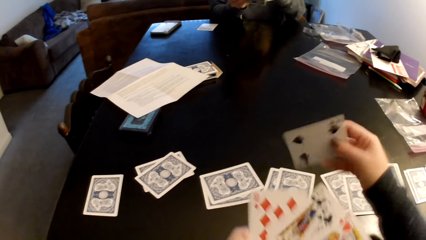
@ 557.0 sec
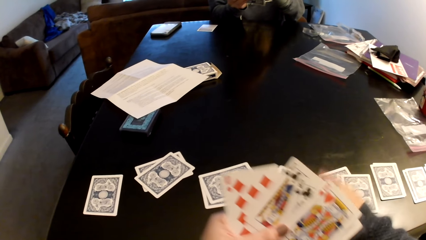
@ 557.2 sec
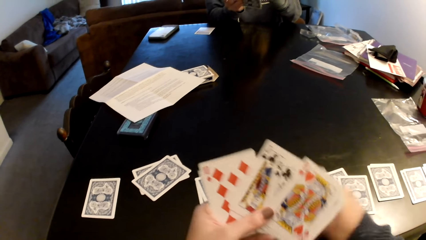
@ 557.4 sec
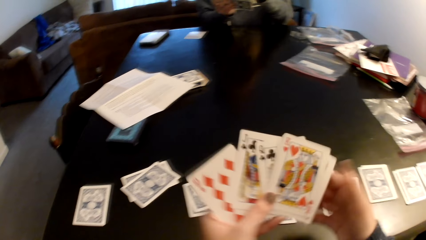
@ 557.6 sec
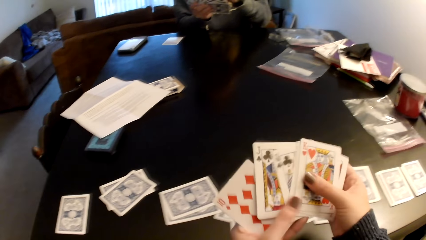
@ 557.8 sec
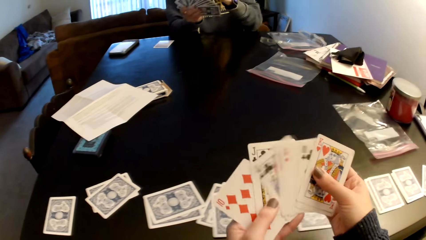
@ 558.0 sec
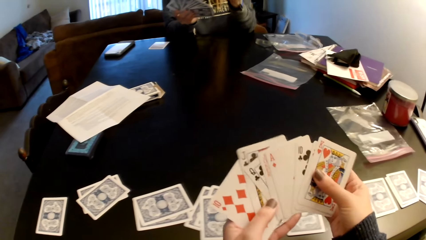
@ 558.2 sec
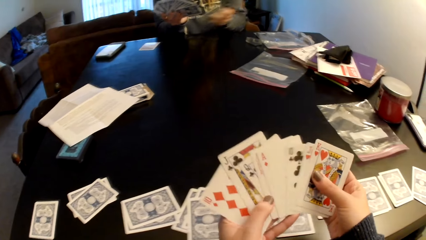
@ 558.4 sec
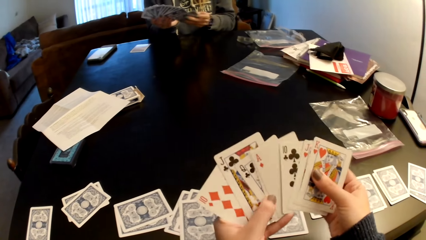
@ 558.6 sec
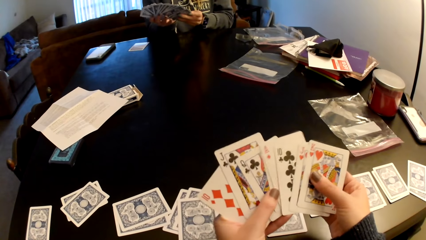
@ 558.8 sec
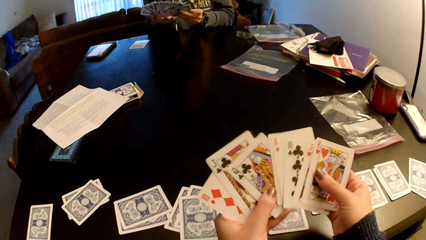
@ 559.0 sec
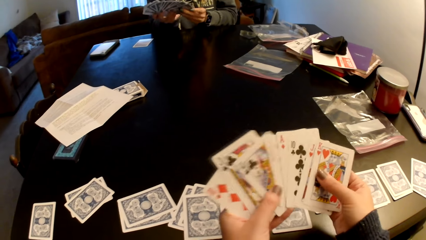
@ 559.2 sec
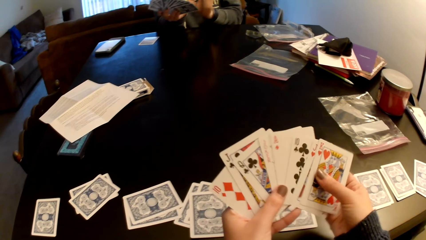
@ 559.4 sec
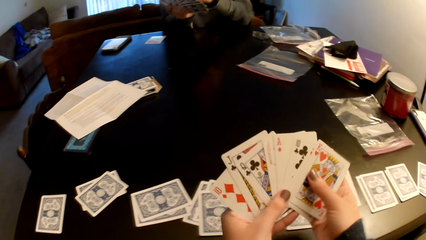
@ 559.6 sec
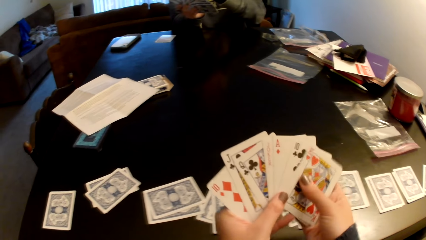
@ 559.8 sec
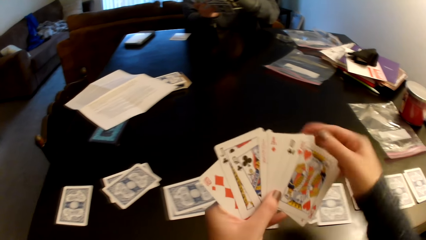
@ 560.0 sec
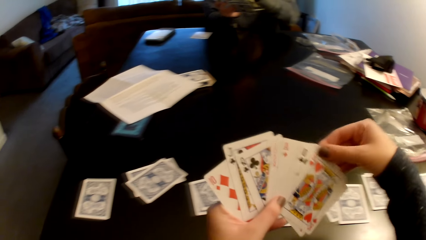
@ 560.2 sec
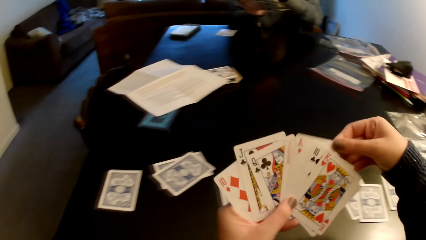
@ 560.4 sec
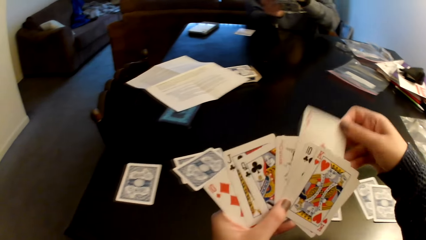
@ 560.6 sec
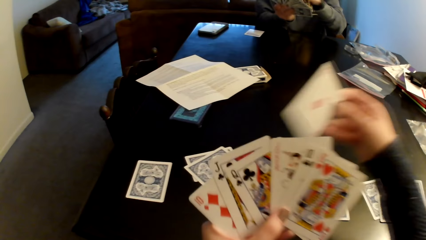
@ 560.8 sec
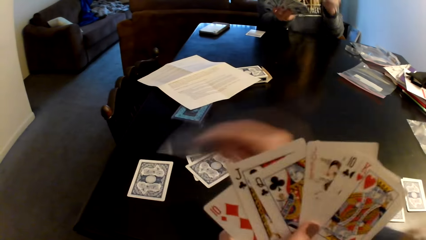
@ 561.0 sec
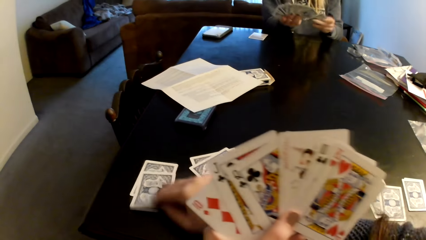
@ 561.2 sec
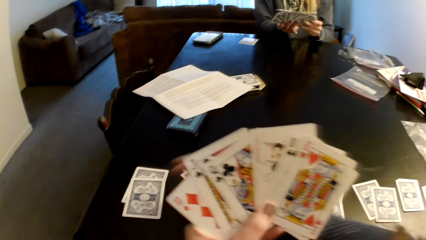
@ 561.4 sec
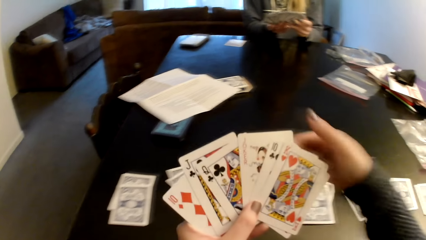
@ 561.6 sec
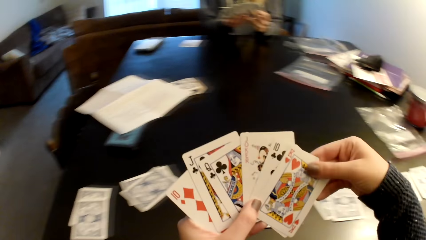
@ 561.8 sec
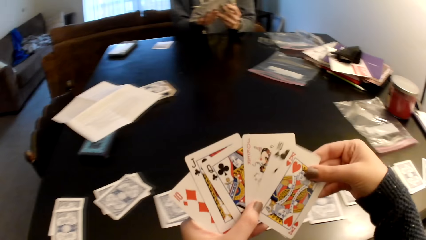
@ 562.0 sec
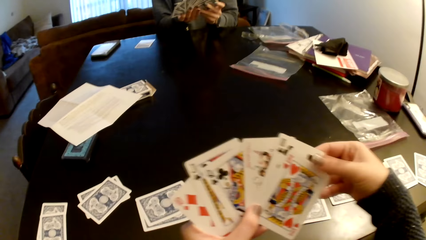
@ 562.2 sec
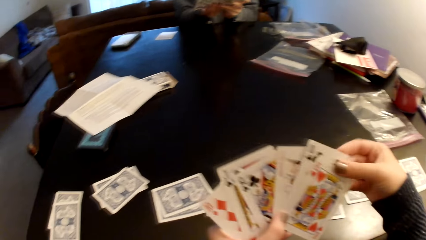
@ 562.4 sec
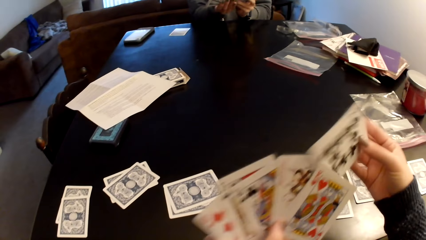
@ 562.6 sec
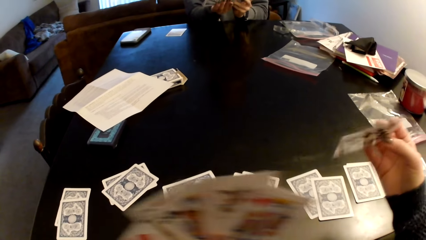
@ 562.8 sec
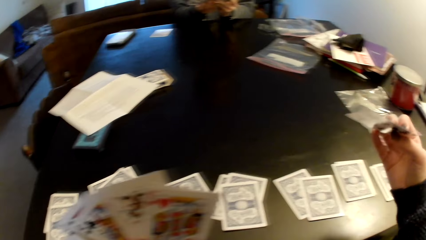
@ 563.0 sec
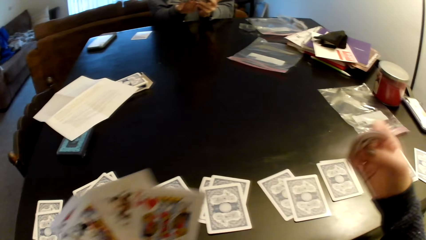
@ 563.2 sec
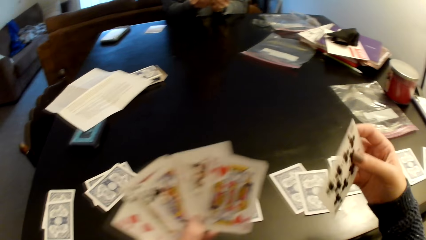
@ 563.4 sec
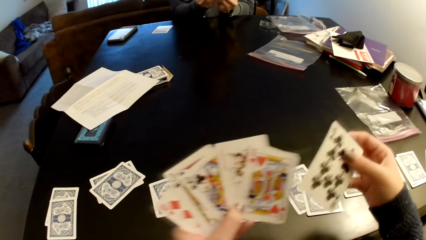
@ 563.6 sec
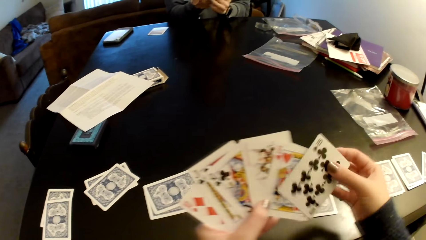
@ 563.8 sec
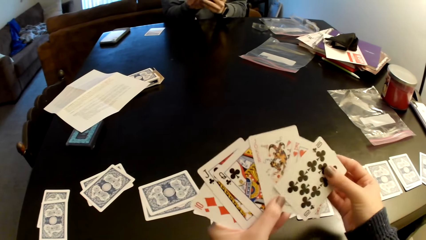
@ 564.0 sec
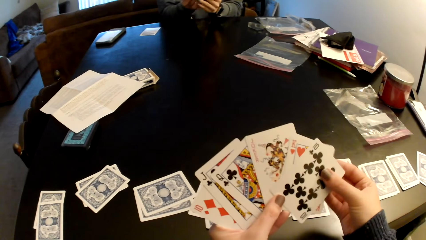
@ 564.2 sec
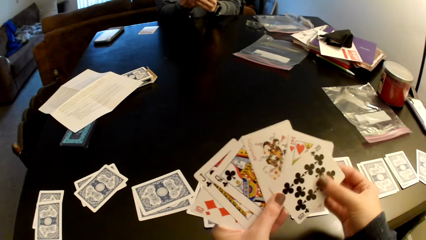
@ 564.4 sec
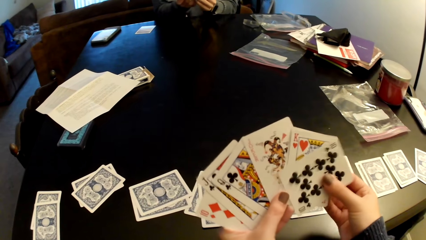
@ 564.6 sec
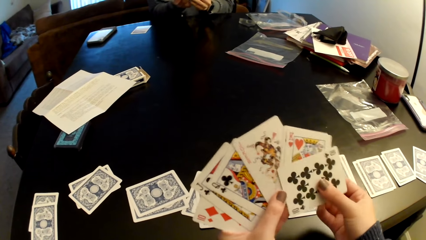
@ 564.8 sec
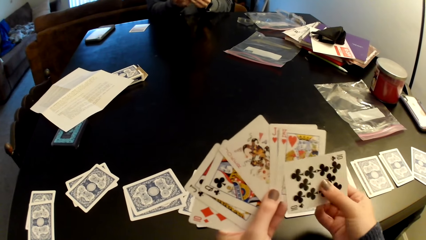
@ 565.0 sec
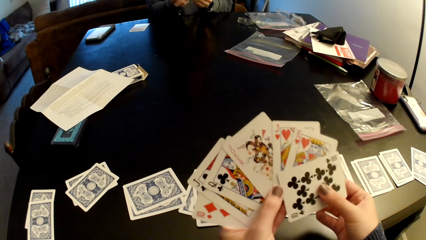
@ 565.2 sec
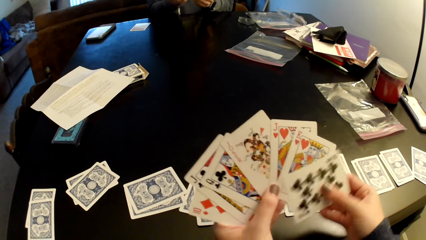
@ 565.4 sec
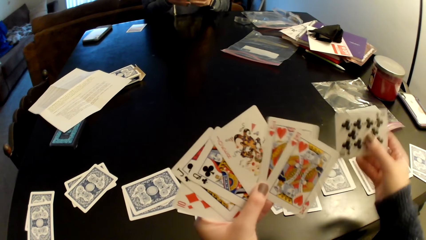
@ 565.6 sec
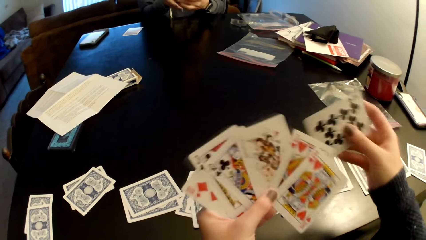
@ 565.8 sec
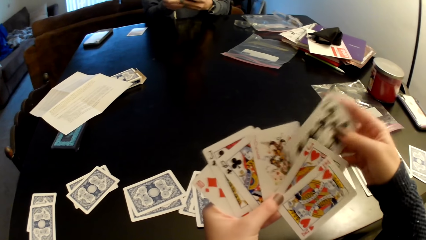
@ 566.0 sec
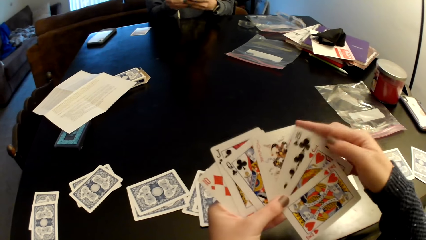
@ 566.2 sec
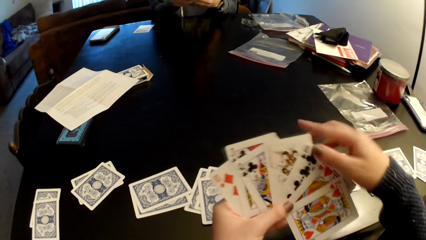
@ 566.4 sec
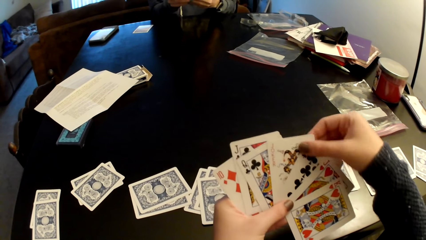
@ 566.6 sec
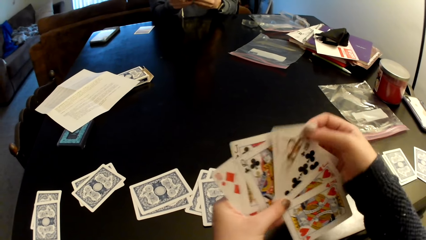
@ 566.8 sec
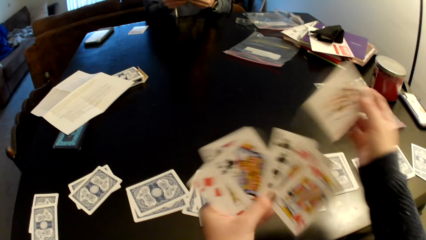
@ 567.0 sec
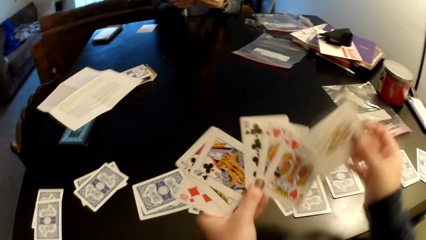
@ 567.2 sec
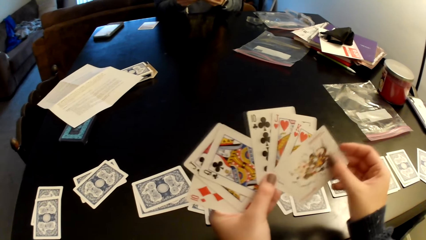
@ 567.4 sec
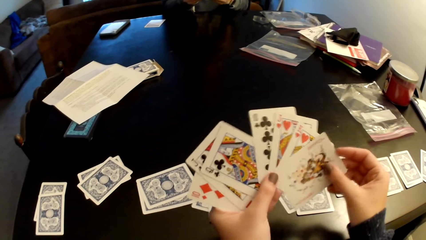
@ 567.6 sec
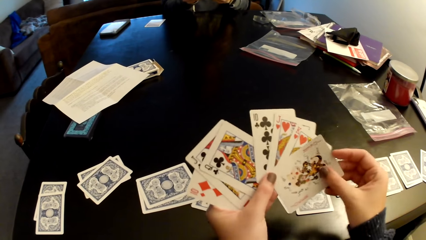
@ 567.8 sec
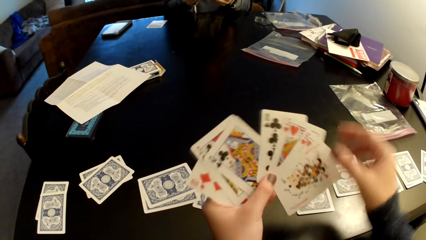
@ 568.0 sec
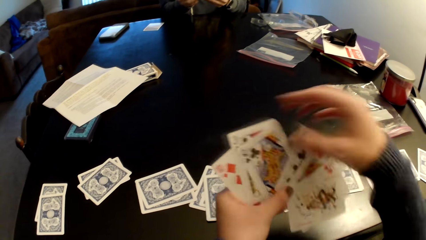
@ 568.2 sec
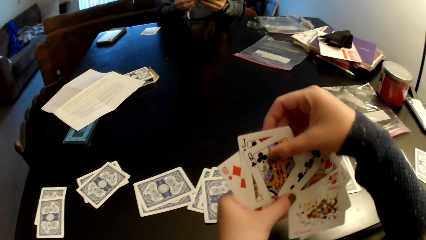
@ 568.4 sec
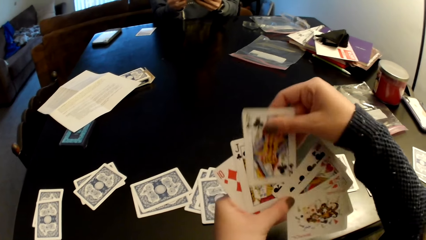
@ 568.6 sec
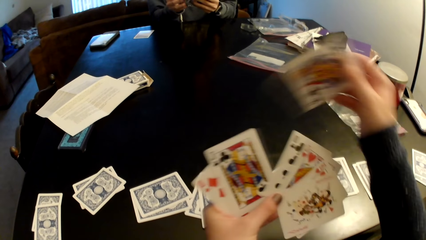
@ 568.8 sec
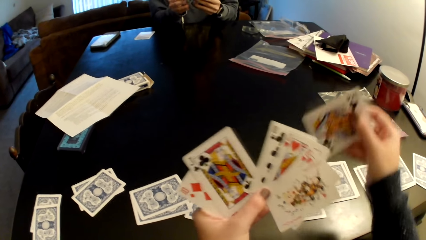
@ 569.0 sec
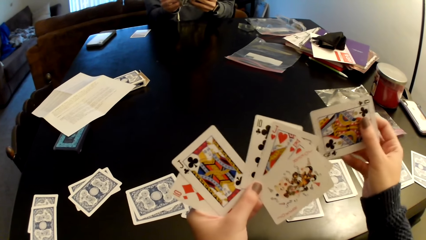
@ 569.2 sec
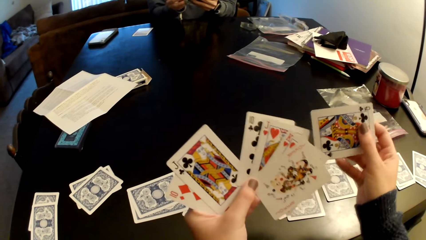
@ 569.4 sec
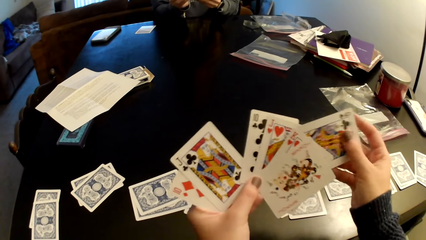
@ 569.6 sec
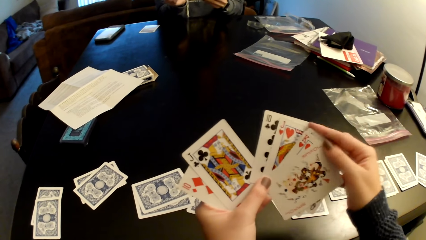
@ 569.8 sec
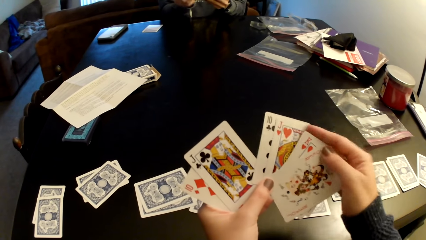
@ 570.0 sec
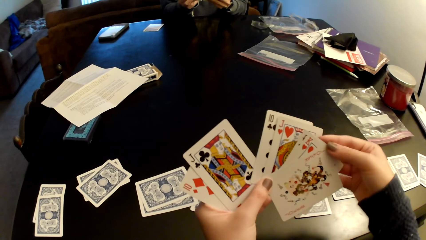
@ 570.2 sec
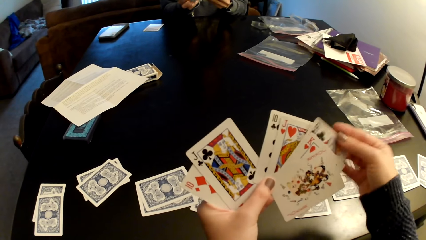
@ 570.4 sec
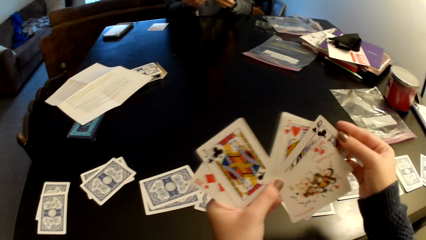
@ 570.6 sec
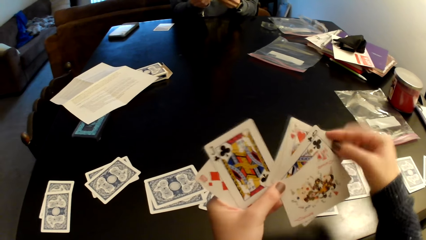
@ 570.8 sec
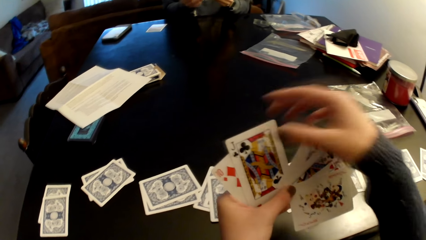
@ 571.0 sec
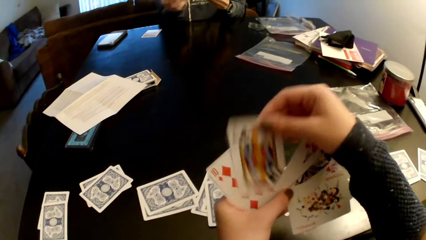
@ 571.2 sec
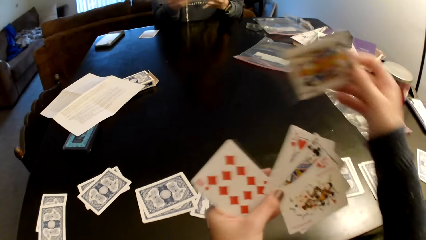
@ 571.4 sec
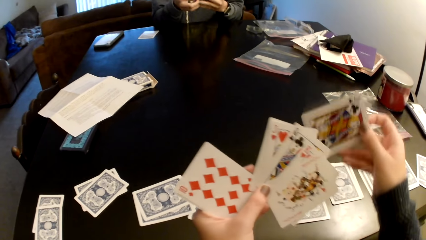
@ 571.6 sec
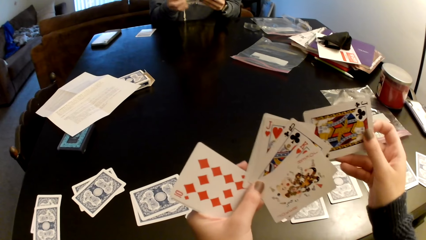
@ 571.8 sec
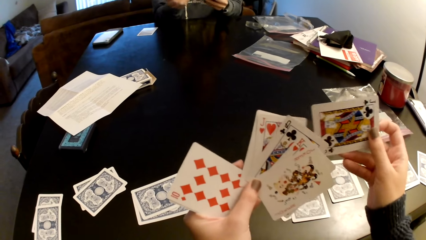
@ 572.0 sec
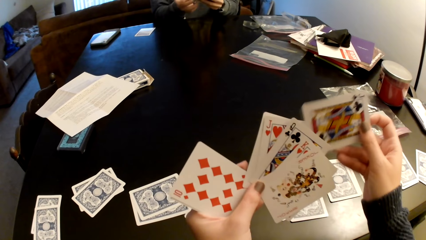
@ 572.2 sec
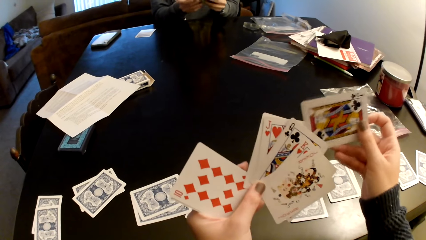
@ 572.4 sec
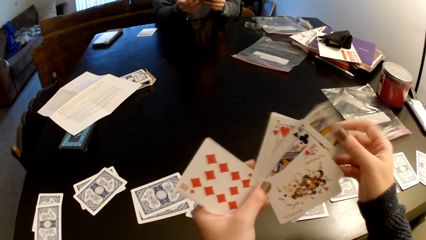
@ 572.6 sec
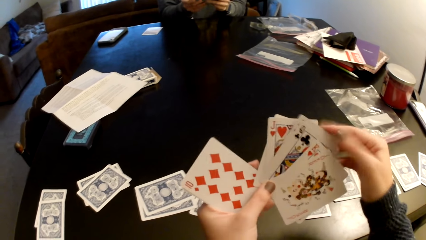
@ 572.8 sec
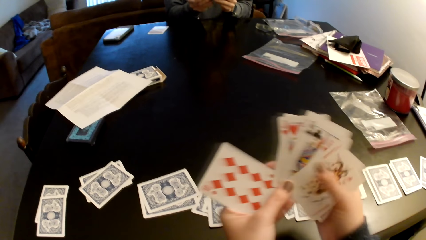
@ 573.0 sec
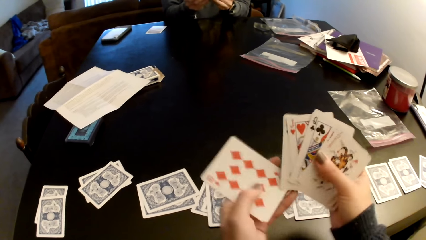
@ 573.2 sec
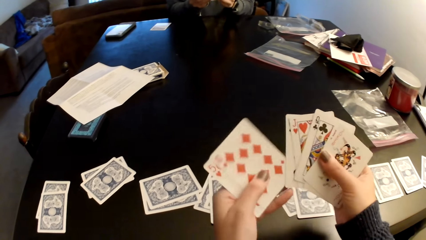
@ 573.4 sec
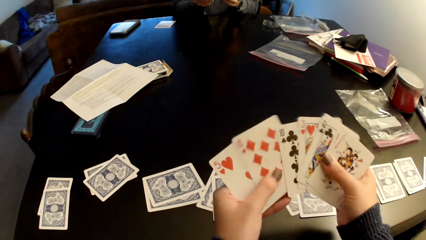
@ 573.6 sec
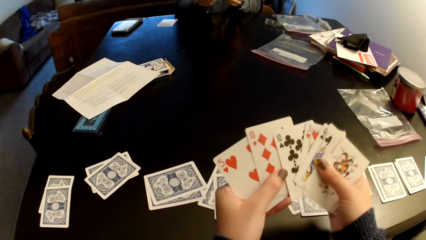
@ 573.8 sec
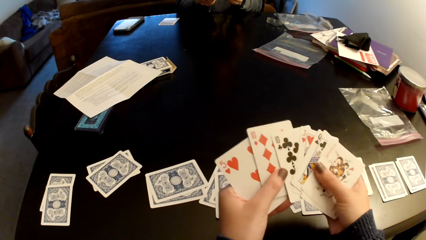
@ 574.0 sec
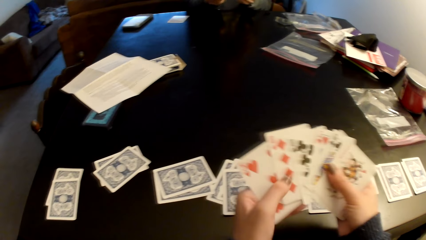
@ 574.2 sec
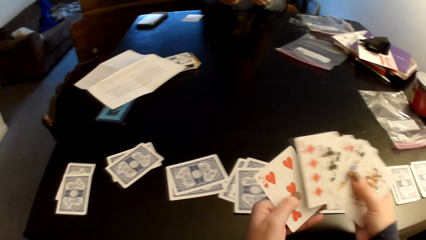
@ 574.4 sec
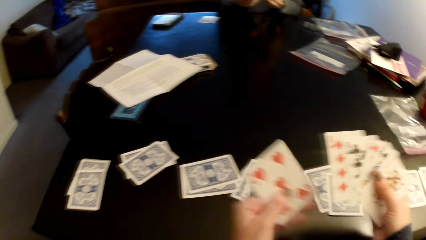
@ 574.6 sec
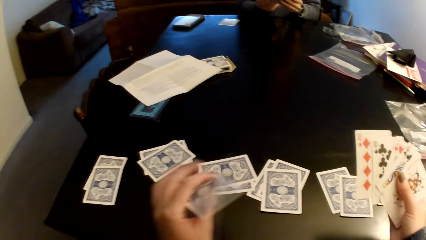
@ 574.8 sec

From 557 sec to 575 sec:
A lady sorts cards with her hands. The camera wearer puts a card on a card. She holds the card with both hands. She checks the cards. She sorts the cards with her hands. She picks up a card. She puts a card on a card. She picks up a card. The lady sorts the cards with her hands. The camera wearer puts a card on a card. She picks up a card. She puts a card between the cards. She sorts the cards with her hands. She picks up a card. She puts a card between the cards. She picks up a card. She puts a card between the cards. The lady sorts the cards with her hands. The camera wearer picks up a card. She sorts the cards with her hands. She puts a card between the cards. She holds the card with both hands. She checks the cards.
